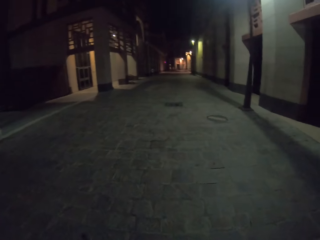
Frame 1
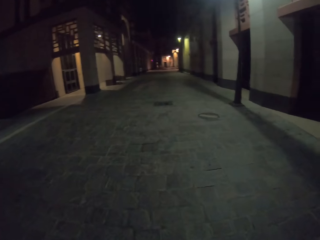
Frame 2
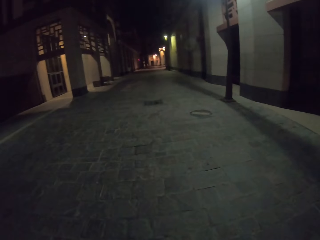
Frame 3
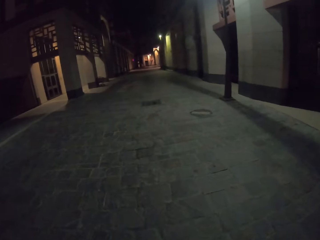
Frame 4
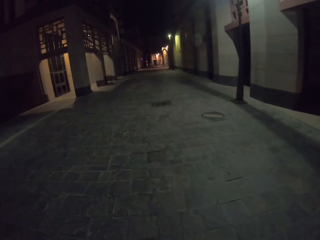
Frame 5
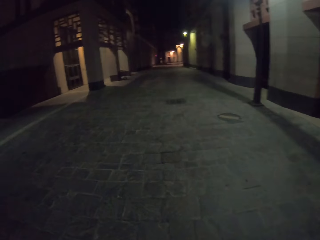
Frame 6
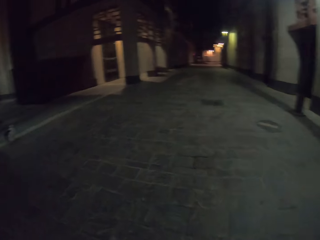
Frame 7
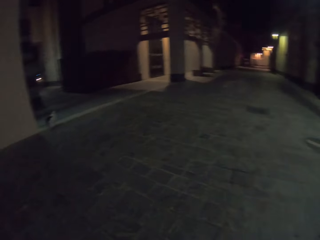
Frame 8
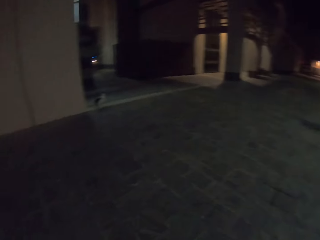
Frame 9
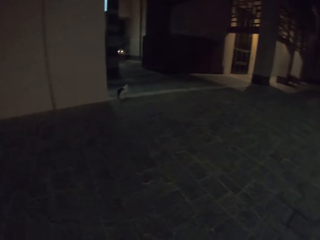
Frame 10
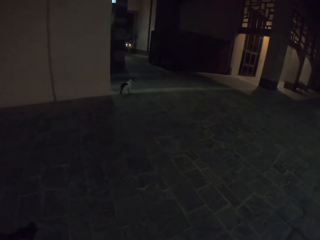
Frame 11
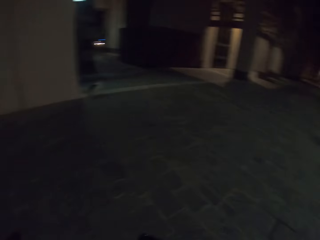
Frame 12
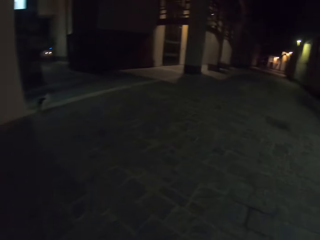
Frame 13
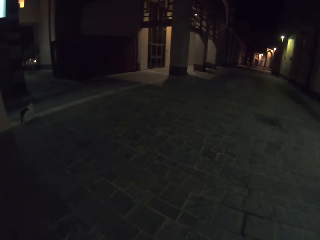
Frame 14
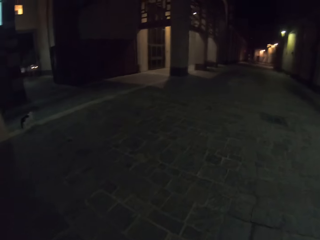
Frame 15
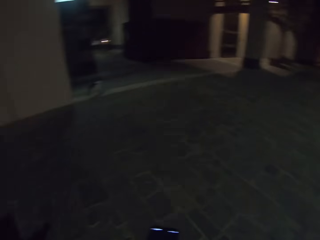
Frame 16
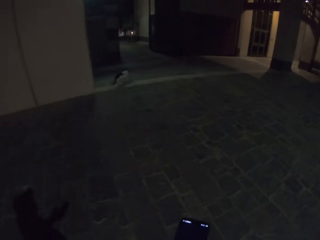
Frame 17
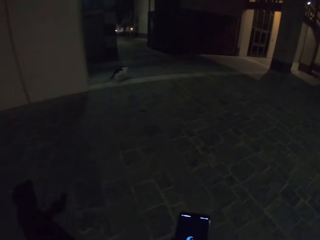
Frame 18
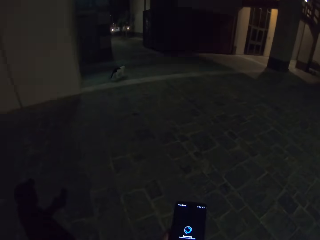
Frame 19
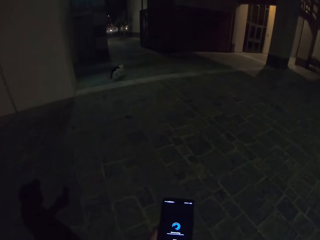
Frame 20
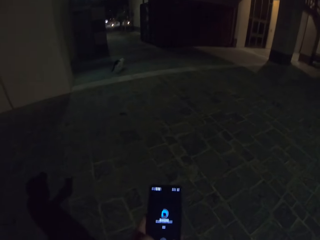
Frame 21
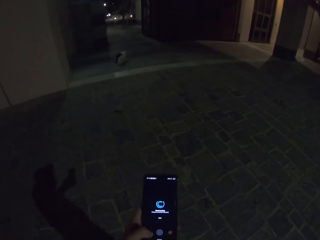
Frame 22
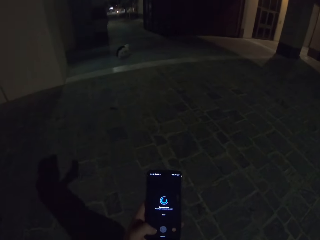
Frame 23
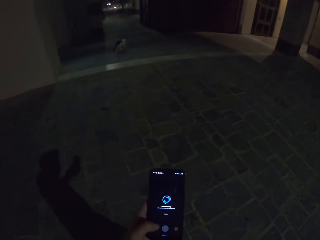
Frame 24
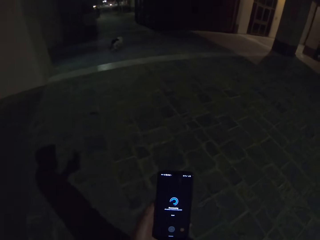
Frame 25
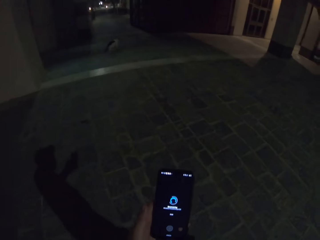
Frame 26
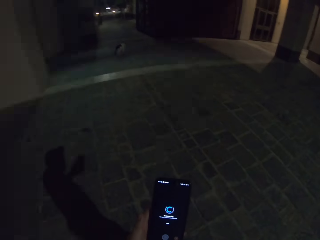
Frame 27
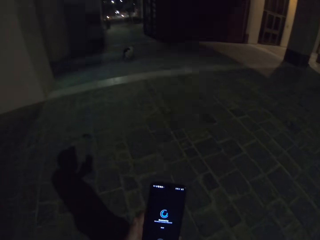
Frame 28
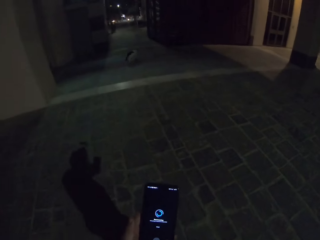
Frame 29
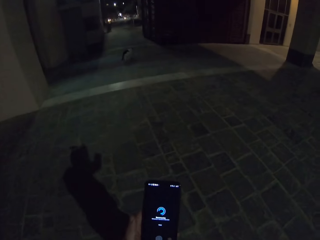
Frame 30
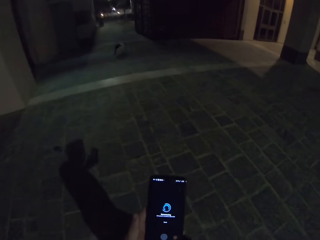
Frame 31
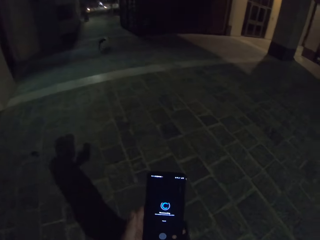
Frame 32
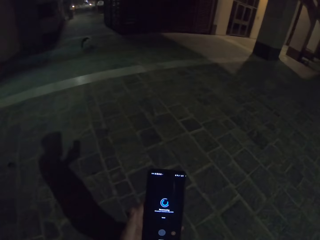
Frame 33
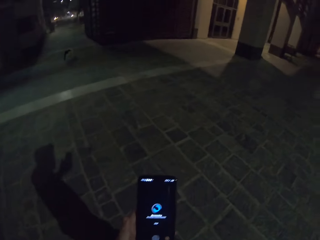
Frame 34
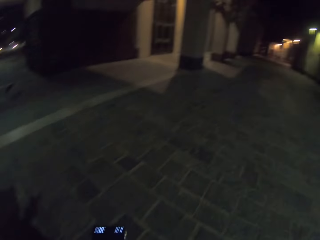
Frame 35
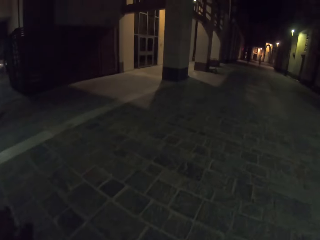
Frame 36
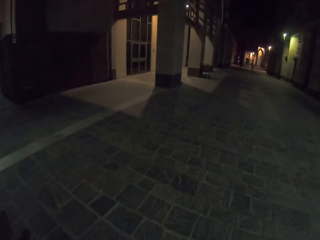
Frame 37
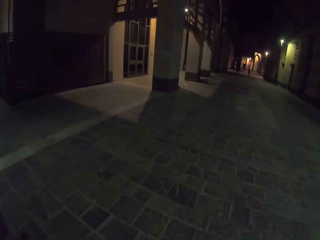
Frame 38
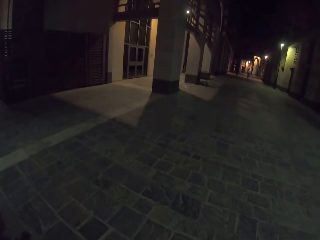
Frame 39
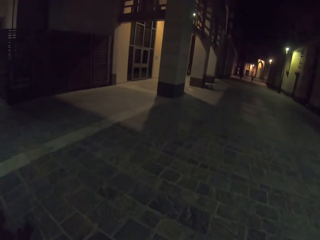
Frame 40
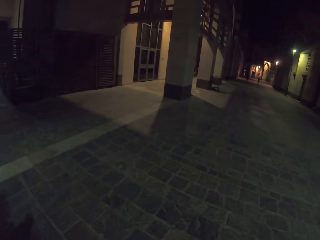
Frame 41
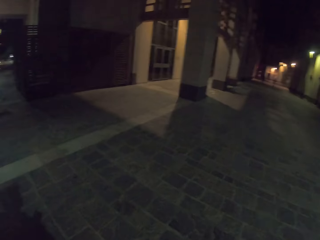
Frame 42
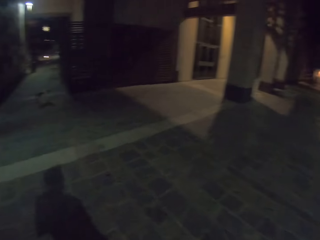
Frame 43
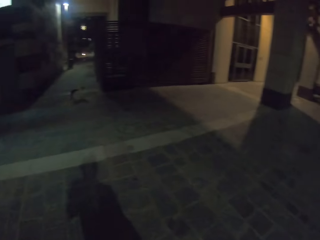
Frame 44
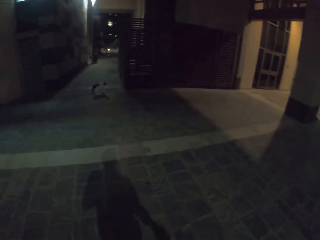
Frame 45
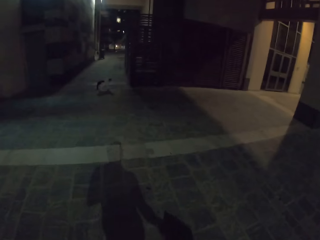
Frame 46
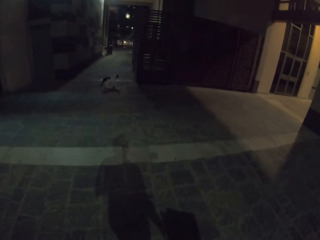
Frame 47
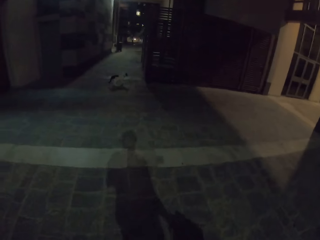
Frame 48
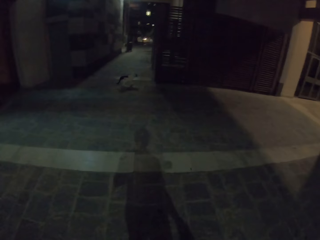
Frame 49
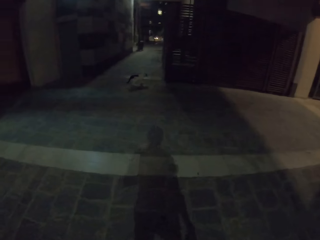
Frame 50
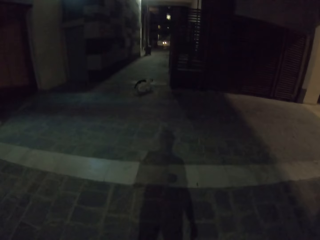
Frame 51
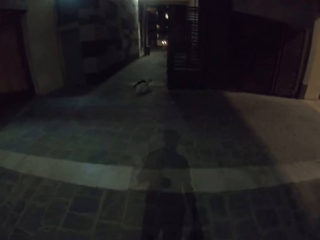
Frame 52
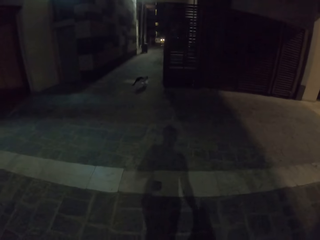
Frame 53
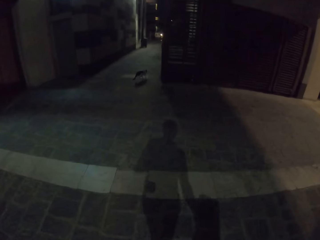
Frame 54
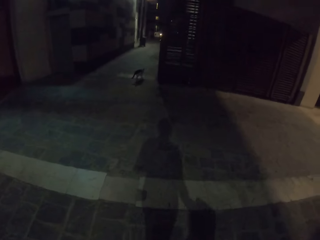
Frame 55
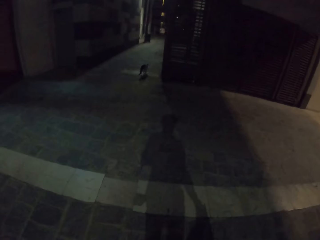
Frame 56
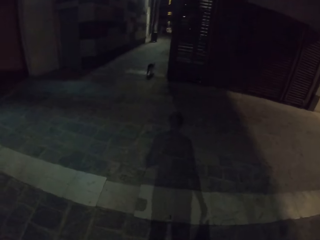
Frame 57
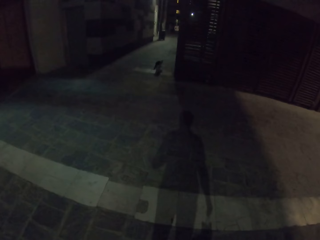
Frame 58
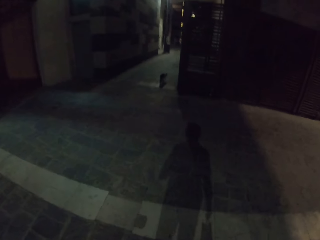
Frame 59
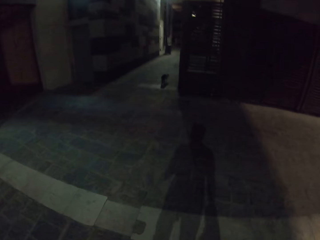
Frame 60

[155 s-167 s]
The camera wearer holds the phone. They look at the phone. They stand outside.

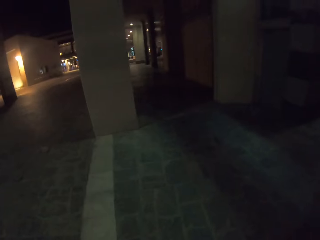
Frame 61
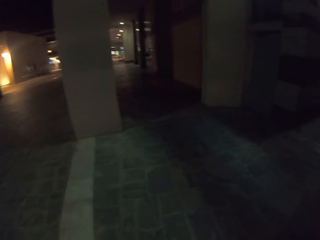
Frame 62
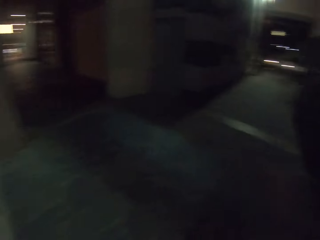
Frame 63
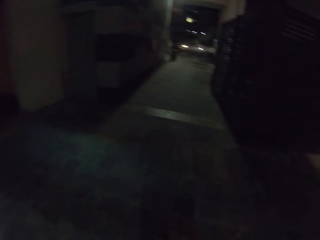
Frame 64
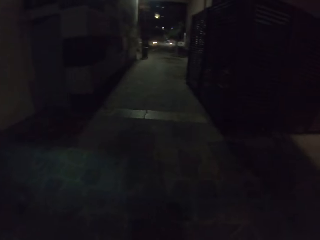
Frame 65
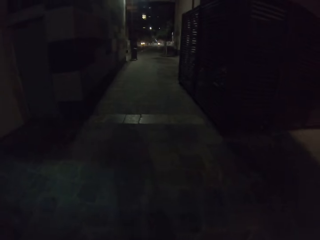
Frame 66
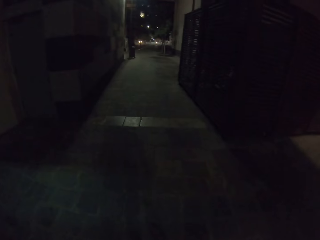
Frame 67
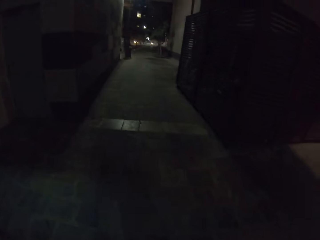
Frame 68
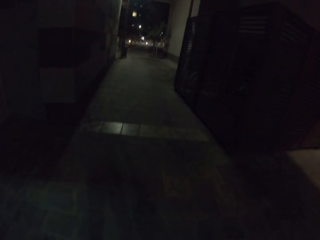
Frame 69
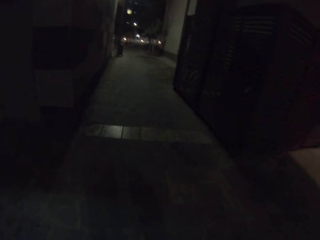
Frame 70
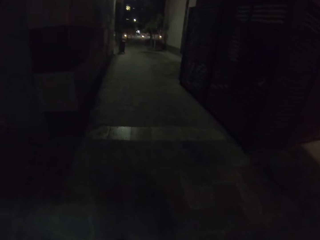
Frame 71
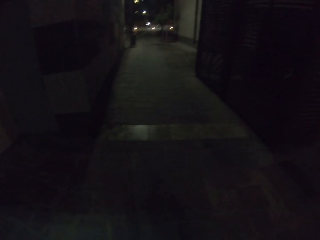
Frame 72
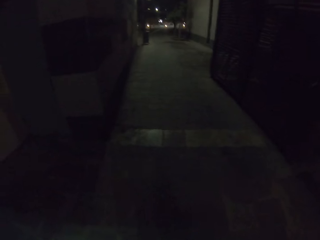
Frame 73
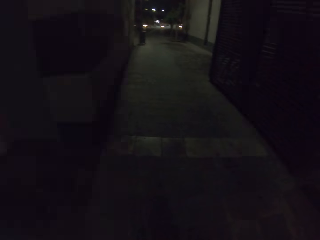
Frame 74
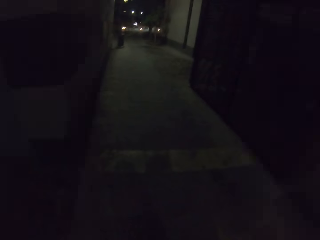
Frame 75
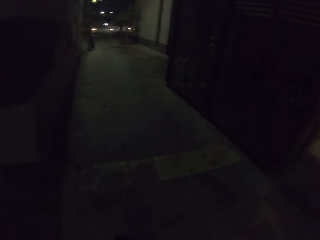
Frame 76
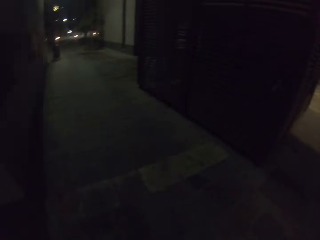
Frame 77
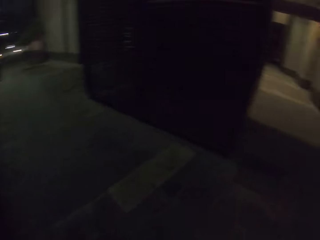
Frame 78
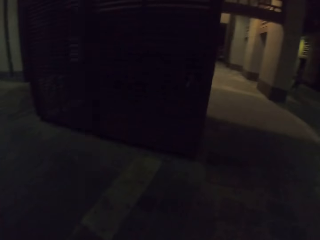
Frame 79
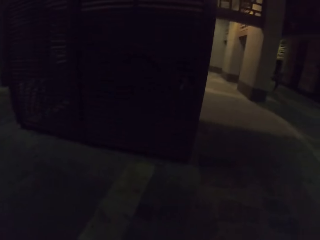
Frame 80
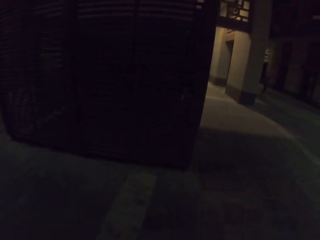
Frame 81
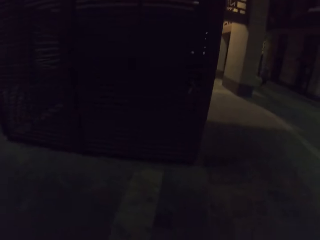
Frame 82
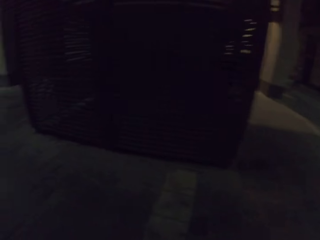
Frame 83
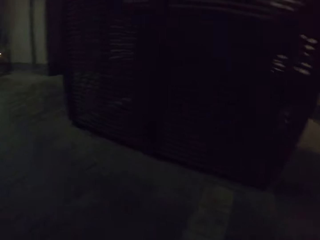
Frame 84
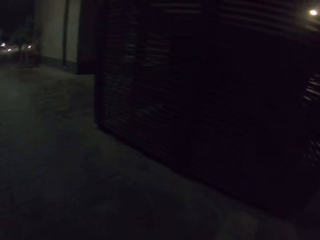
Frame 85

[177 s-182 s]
The camera wearer walks.

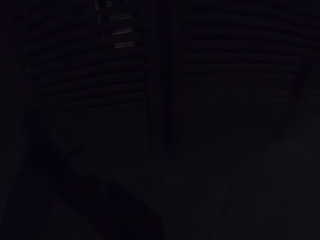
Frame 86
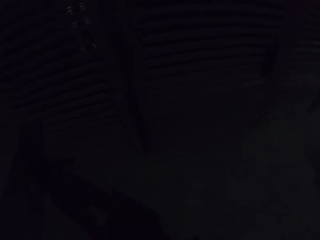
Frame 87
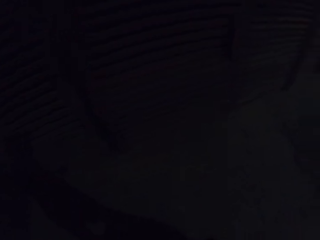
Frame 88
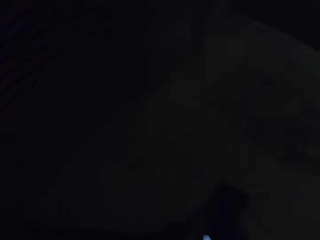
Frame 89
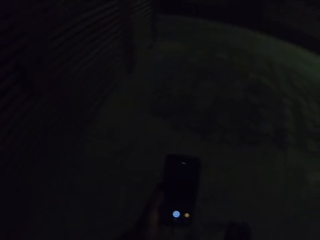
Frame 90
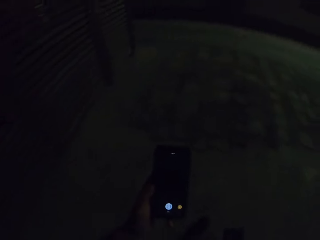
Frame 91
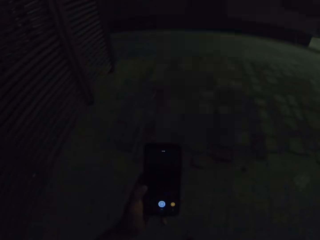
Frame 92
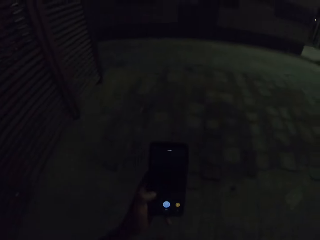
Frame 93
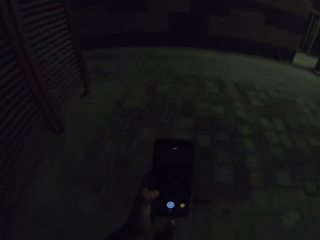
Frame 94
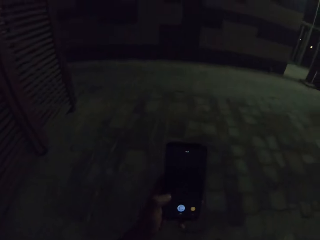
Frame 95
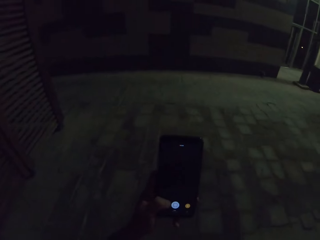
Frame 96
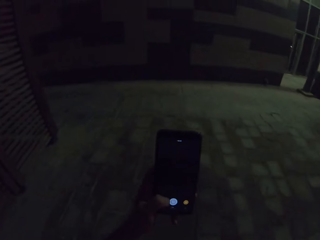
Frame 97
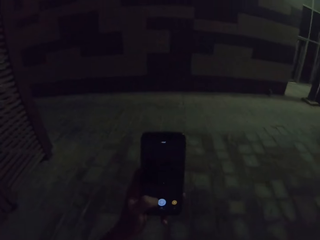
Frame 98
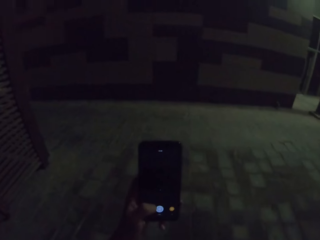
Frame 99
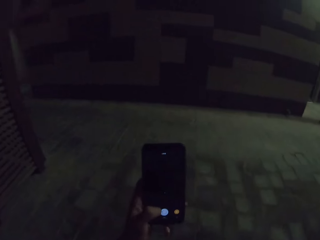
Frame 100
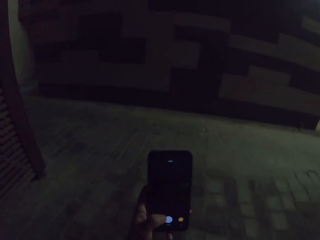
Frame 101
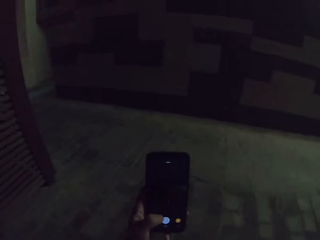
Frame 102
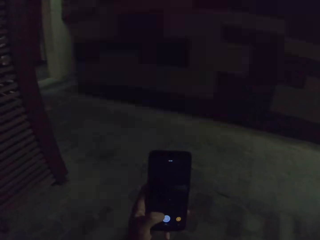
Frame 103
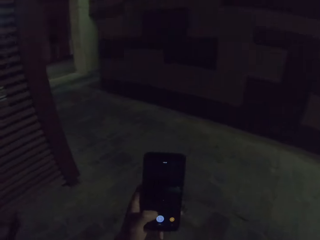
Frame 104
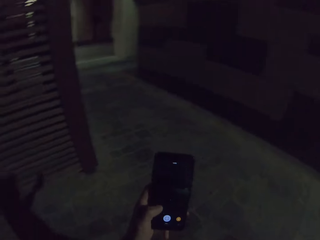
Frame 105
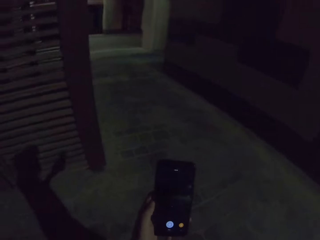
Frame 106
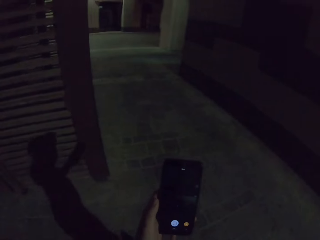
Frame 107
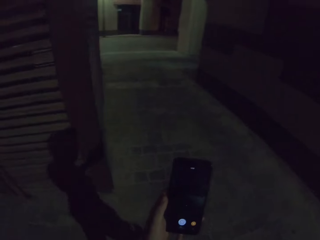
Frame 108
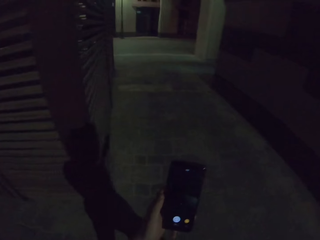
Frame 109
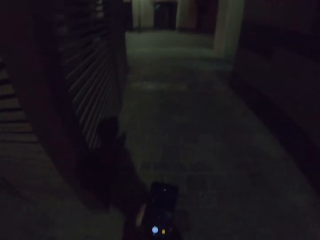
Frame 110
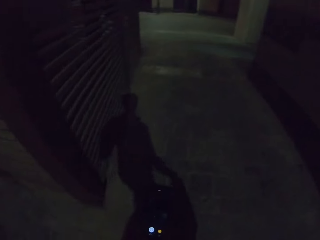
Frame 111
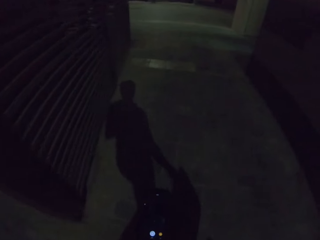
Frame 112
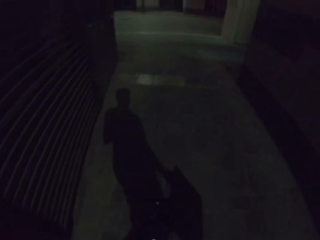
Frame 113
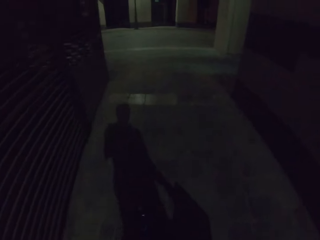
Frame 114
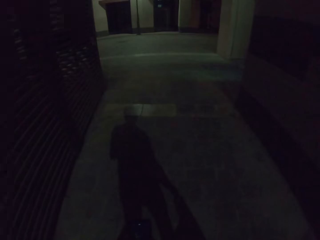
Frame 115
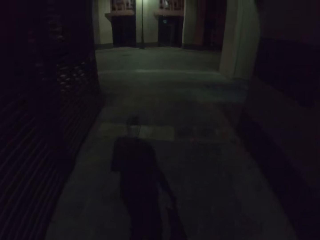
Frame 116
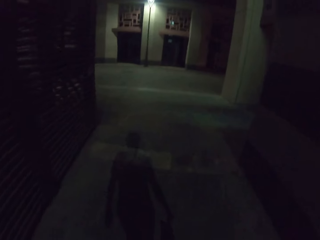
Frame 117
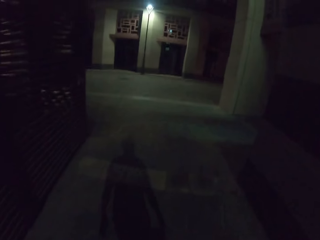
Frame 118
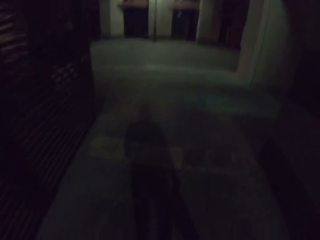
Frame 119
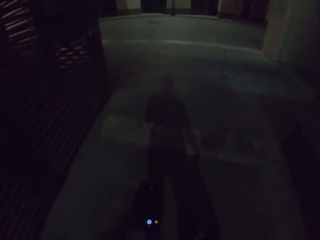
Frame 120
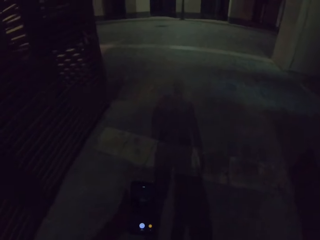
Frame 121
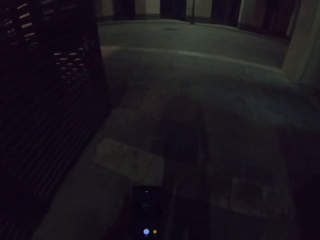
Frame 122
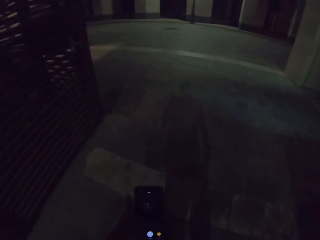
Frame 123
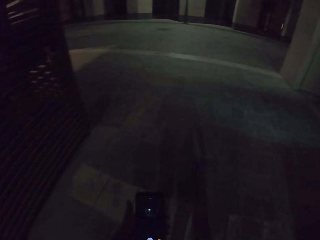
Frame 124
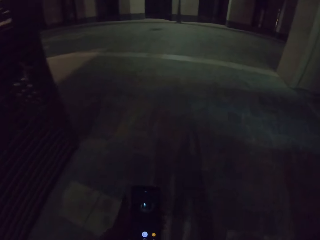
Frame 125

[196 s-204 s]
The camera wearer looks at the phone.
